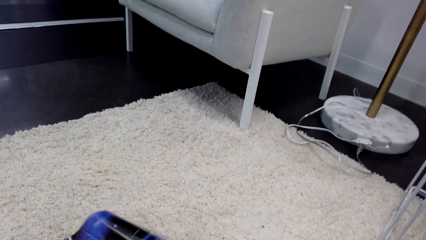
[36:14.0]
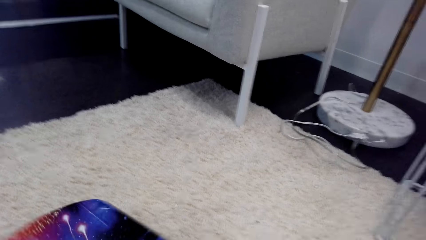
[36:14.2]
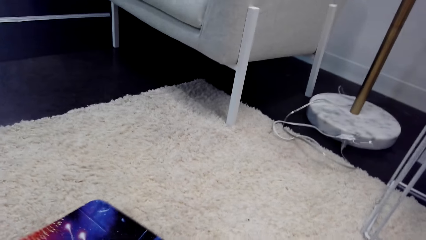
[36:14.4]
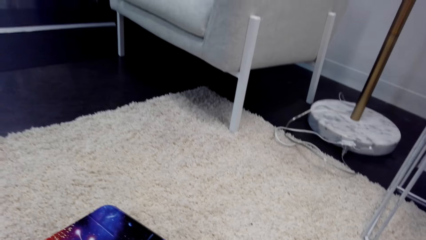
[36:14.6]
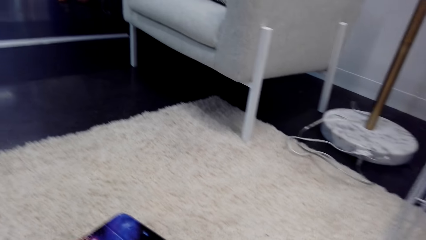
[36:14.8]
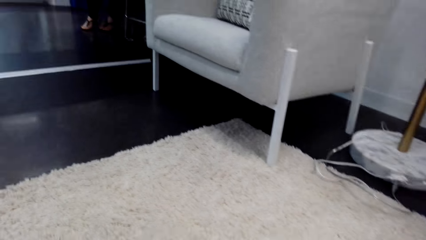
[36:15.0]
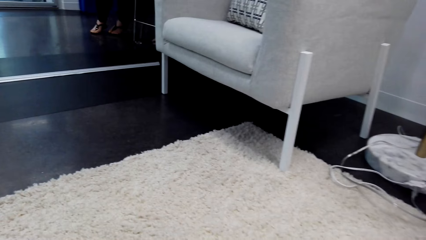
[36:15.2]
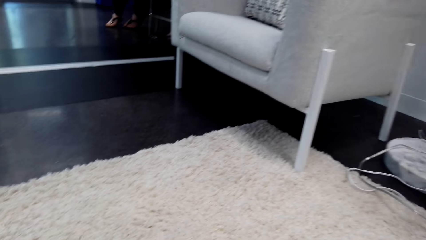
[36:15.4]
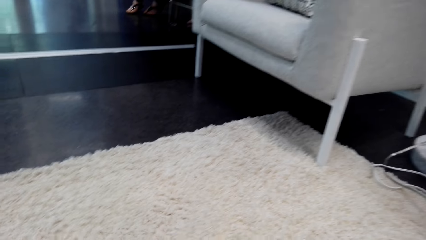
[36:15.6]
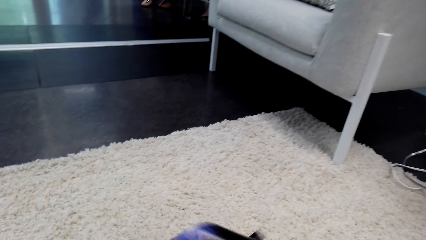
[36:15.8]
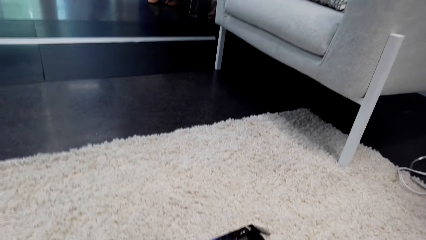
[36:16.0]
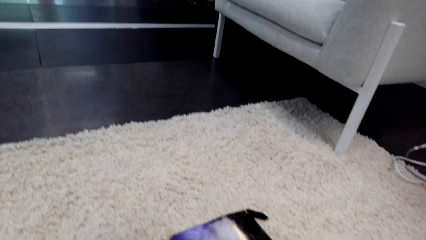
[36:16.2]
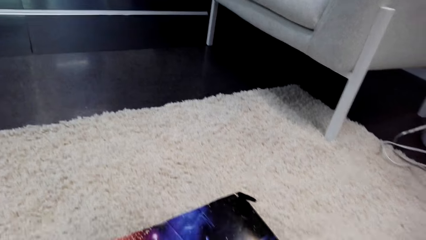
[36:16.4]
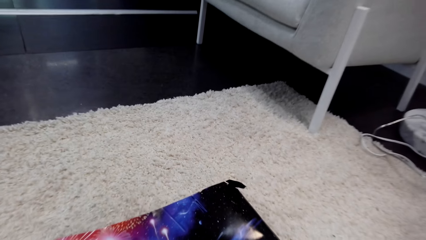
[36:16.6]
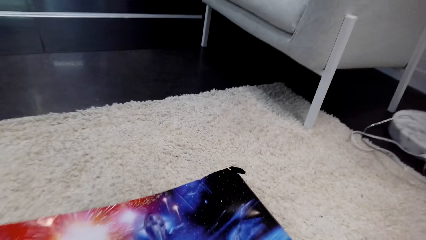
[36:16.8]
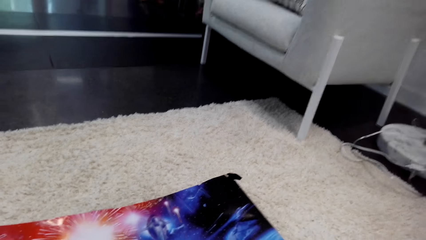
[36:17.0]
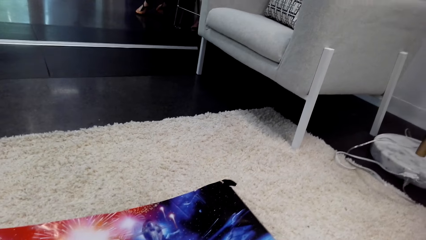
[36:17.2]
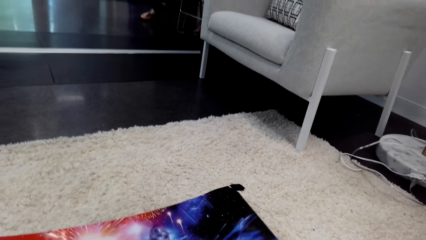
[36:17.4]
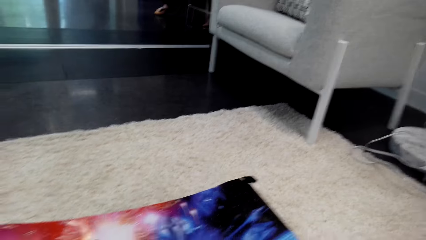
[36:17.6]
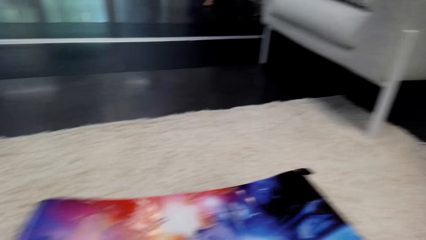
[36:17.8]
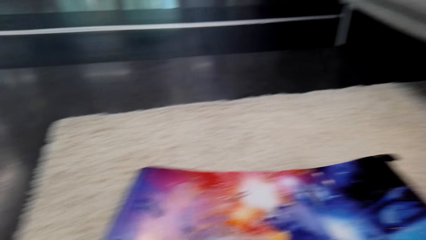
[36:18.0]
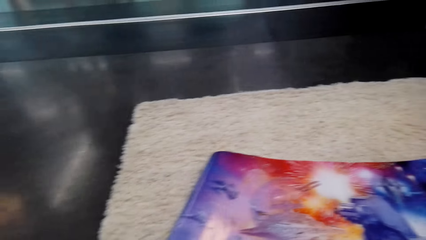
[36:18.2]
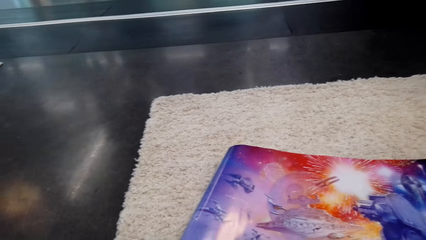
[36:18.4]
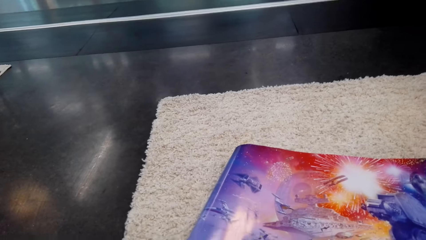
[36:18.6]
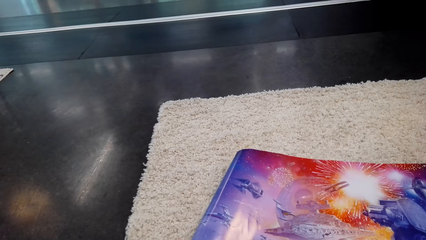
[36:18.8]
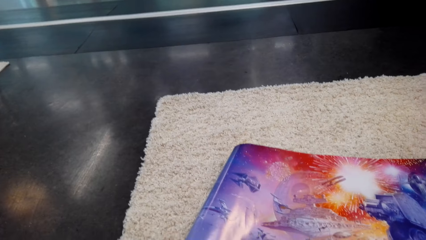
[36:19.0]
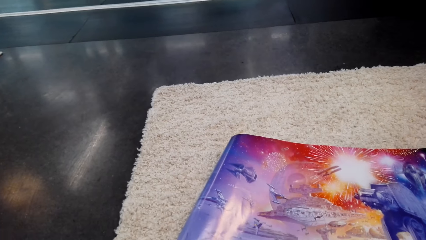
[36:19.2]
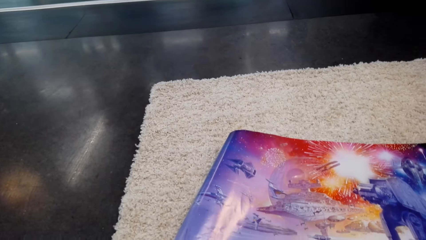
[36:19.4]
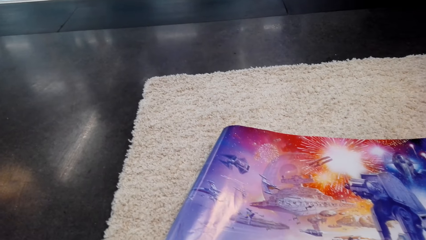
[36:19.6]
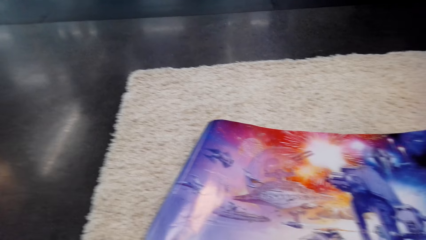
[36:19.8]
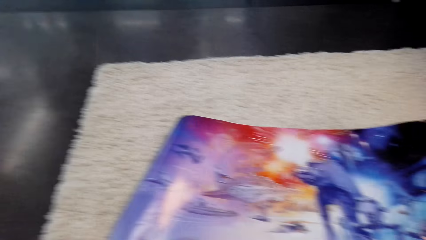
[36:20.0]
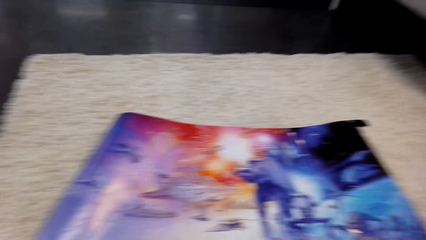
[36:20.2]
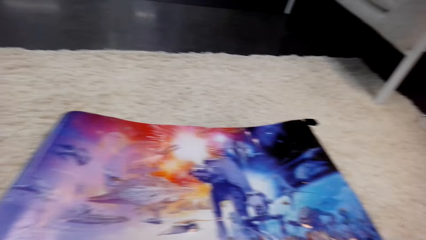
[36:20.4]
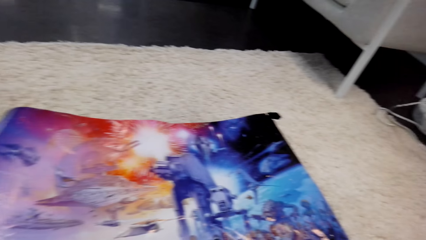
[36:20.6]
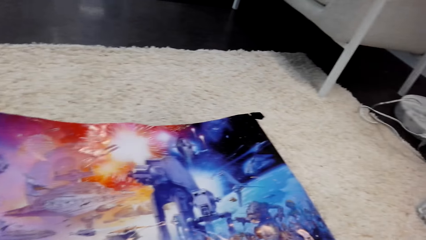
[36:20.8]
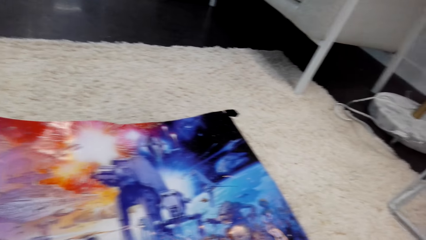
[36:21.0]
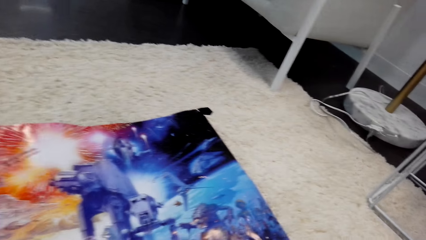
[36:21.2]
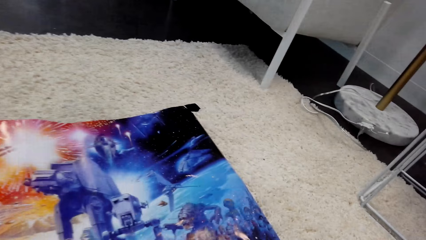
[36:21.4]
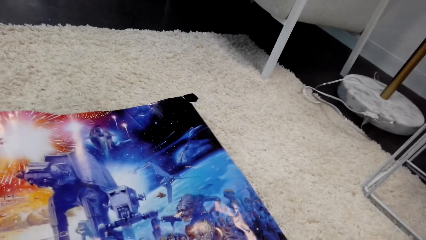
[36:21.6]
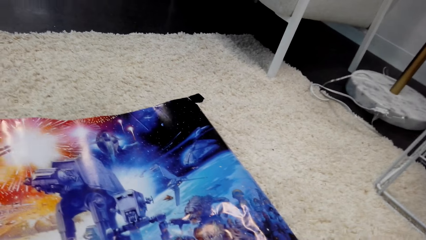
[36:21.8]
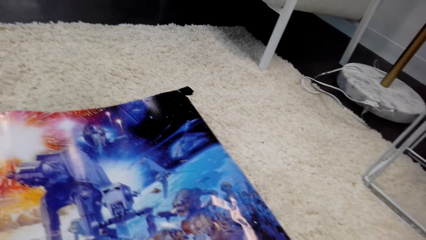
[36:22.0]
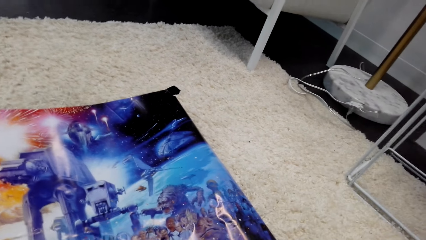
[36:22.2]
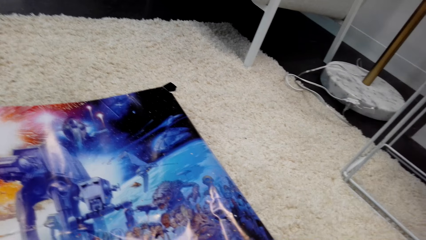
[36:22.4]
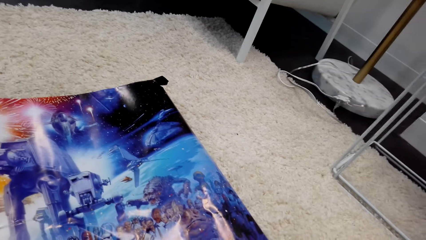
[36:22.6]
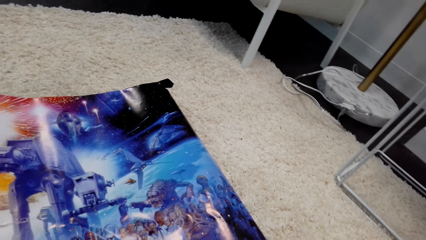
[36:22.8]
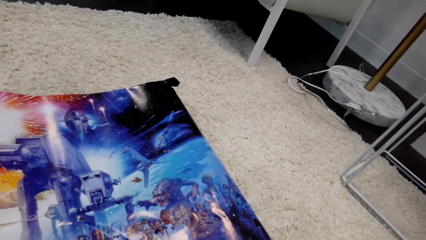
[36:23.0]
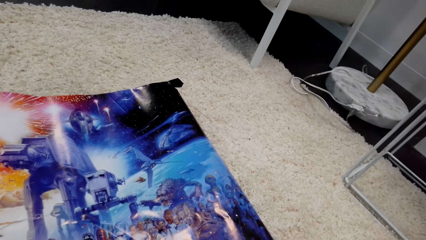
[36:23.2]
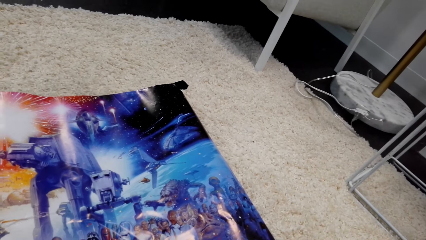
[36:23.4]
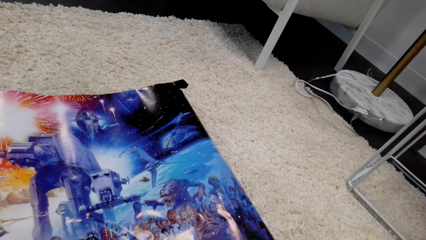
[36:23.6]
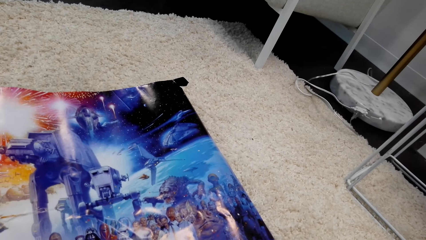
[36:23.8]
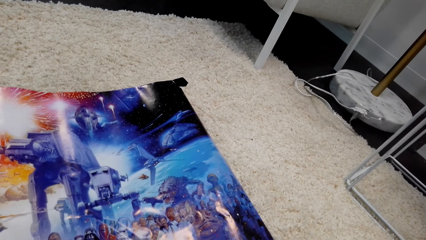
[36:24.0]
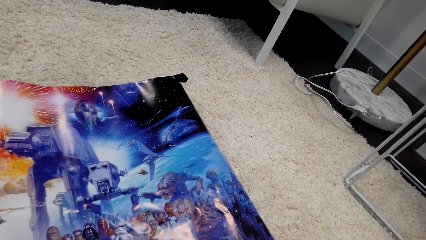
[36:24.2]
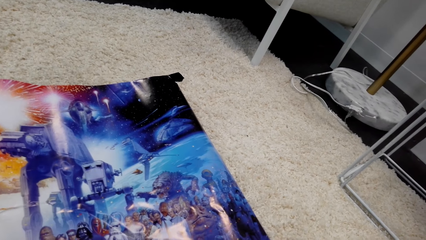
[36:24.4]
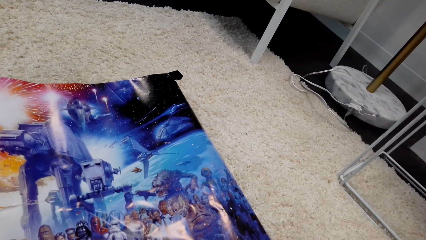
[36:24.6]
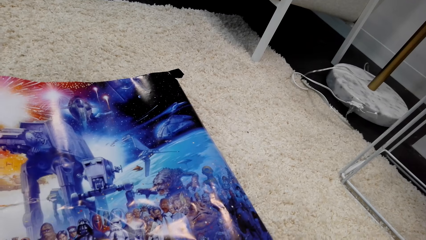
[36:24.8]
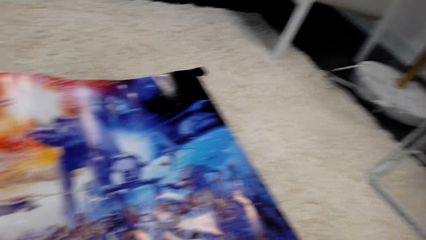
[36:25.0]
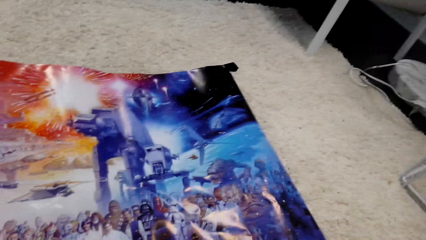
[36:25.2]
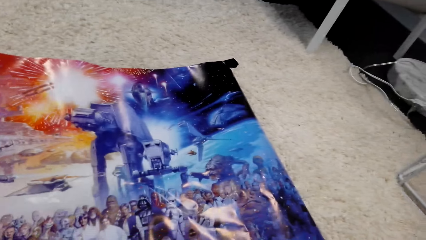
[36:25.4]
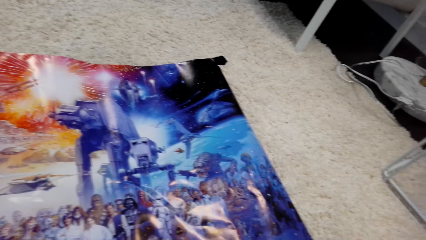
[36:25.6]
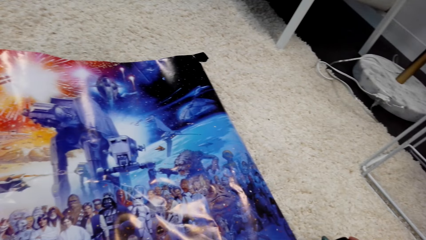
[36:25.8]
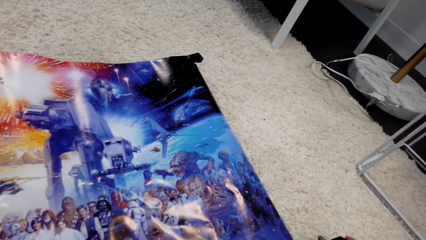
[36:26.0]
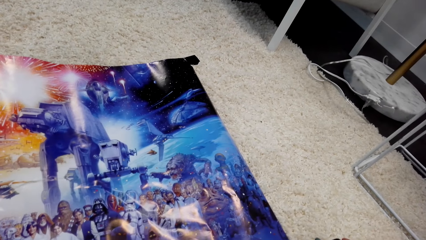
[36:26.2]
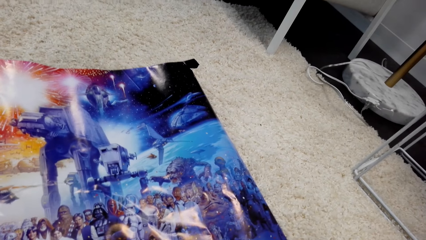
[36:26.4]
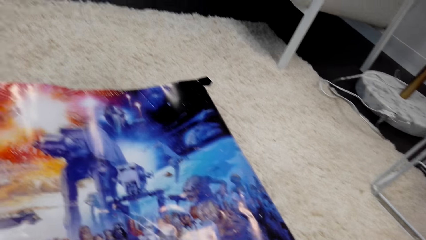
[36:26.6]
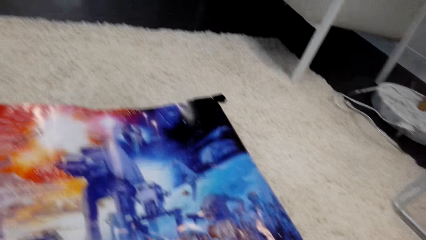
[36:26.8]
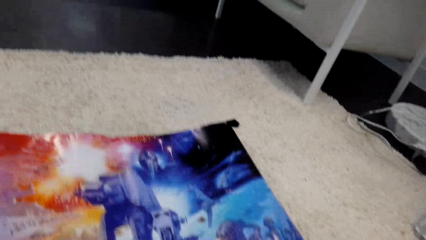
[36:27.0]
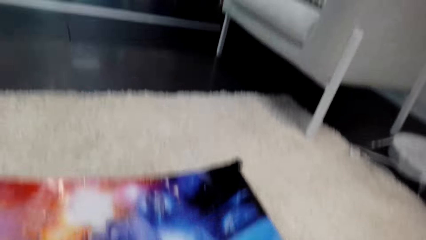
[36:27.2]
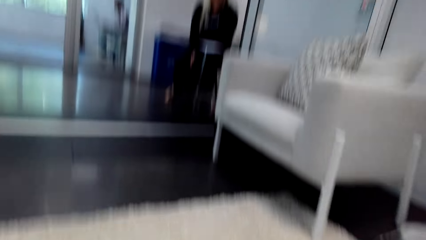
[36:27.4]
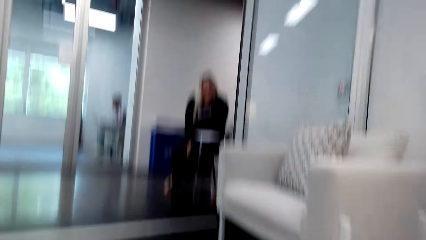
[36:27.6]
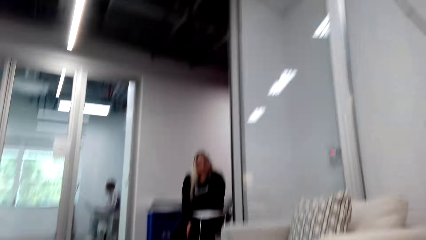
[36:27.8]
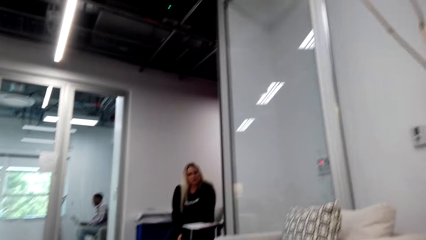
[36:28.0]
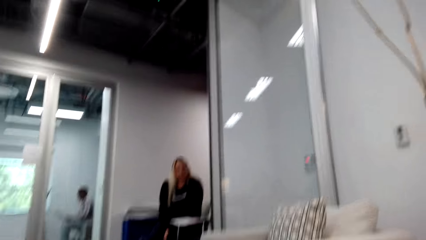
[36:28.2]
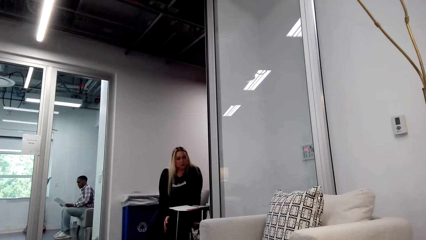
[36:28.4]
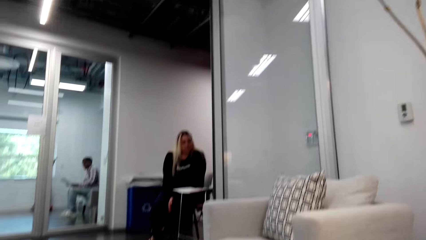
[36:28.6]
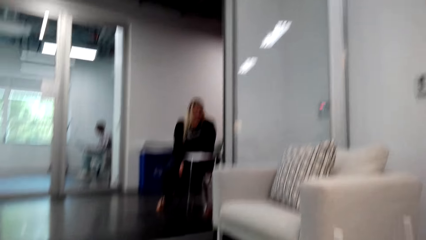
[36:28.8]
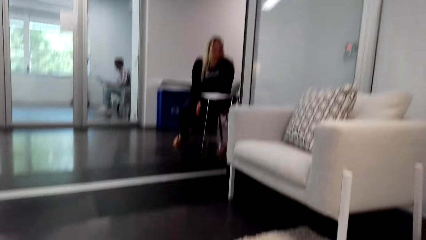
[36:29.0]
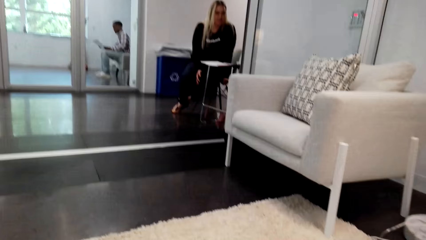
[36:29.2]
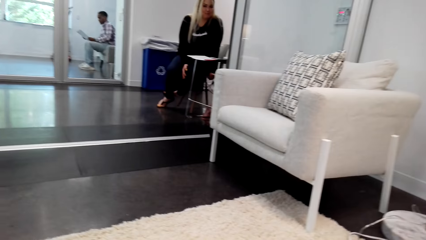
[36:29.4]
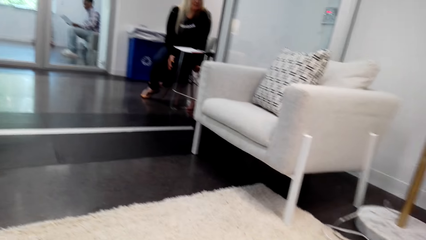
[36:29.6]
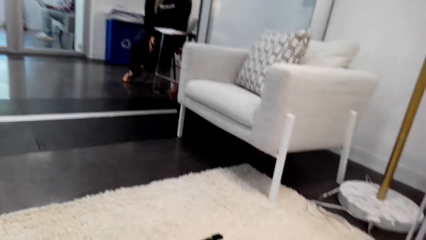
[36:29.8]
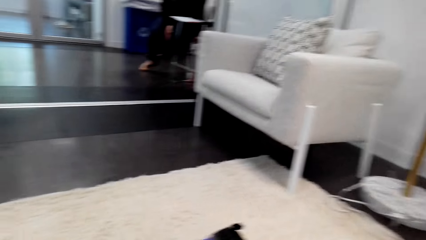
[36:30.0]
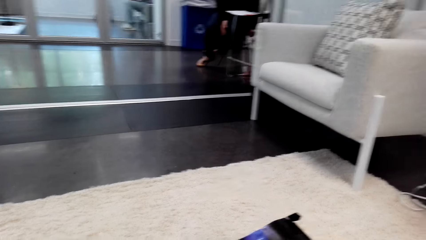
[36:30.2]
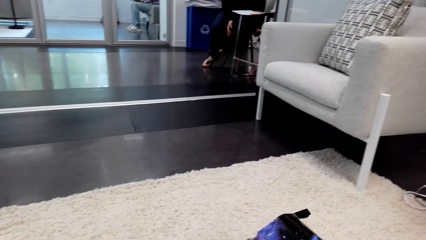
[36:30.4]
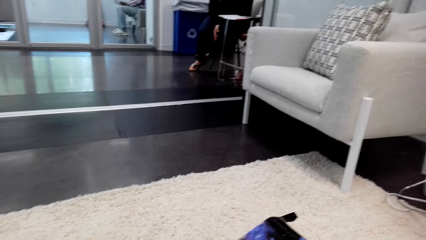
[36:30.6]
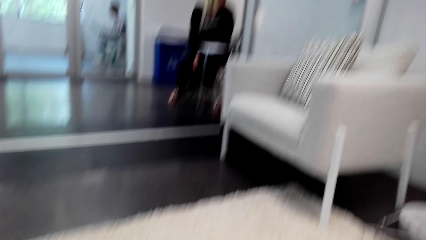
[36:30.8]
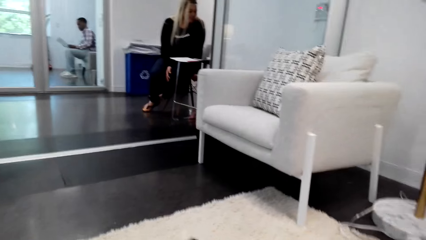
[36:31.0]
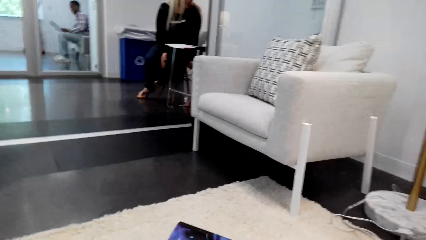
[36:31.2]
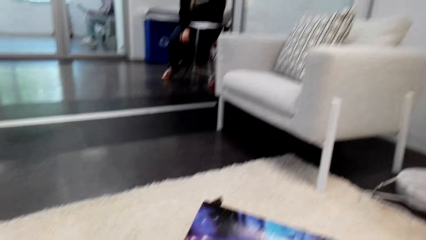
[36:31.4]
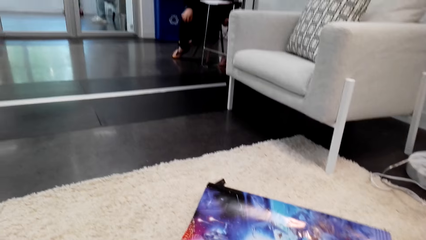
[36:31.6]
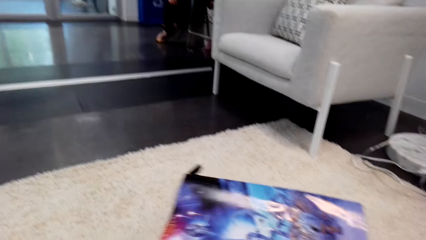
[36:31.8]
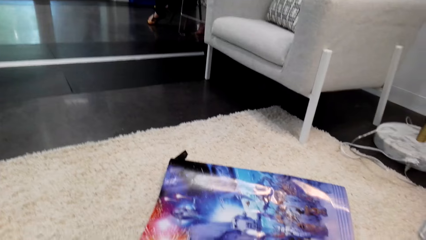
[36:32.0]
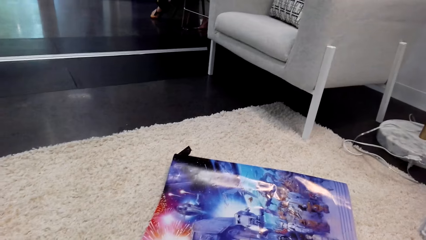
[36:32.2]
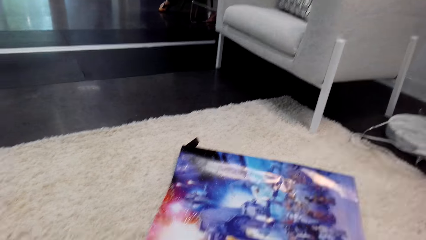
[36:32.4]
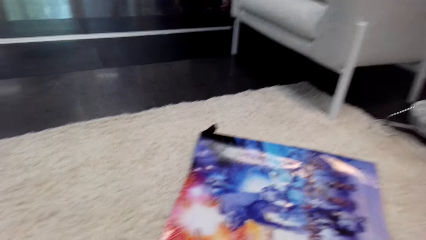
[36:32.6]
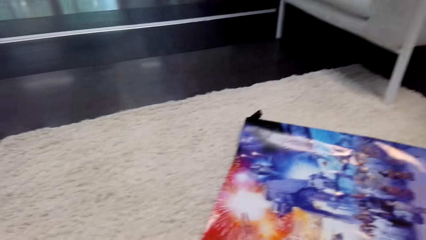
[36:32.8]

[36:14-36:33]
The camera wearer looks around. They look at the poster. A man converses with the camera wearer. The man sits in the other room. The camera wearer straightens a wall paper on the floor.
